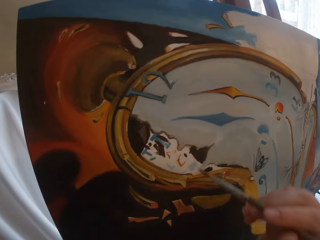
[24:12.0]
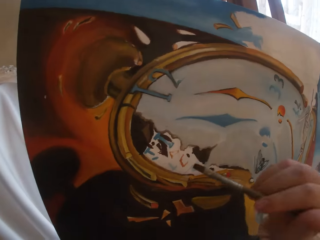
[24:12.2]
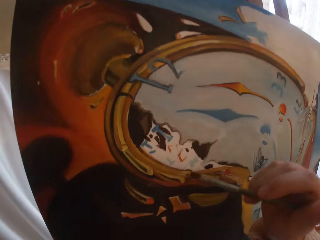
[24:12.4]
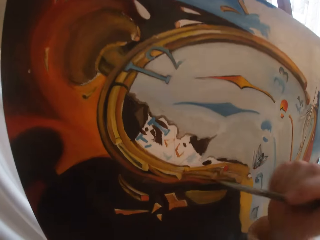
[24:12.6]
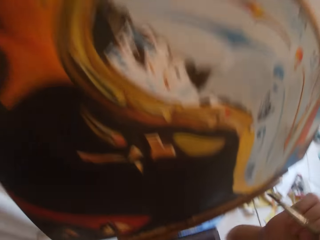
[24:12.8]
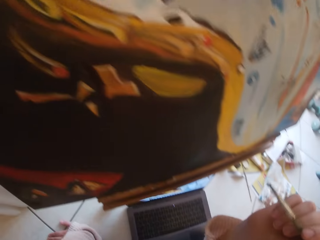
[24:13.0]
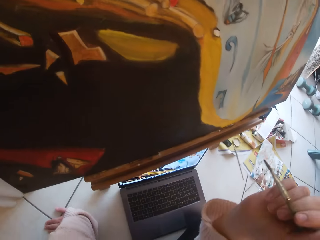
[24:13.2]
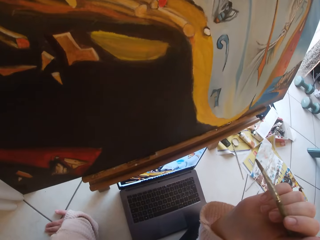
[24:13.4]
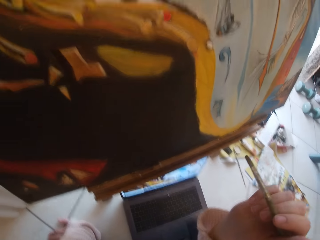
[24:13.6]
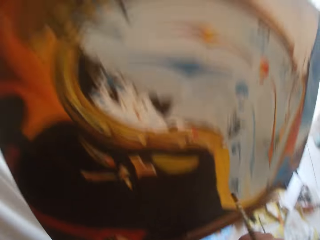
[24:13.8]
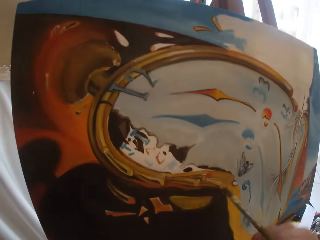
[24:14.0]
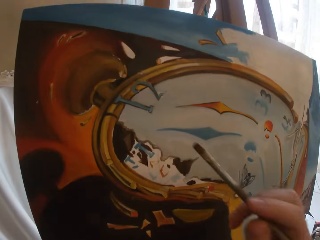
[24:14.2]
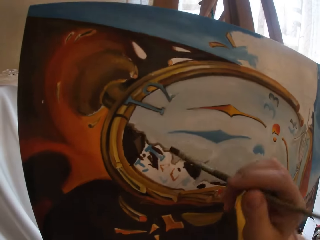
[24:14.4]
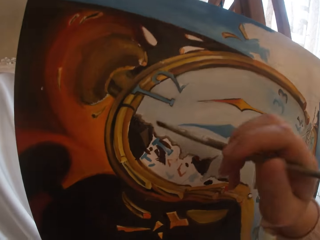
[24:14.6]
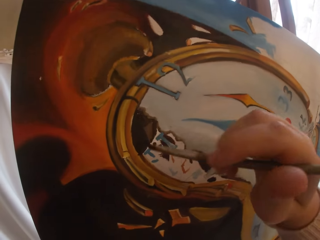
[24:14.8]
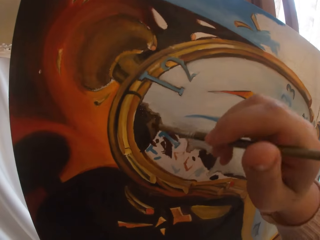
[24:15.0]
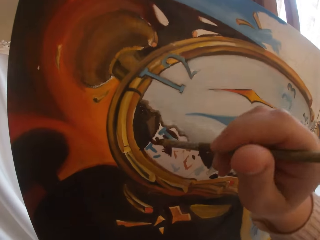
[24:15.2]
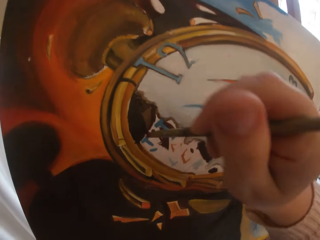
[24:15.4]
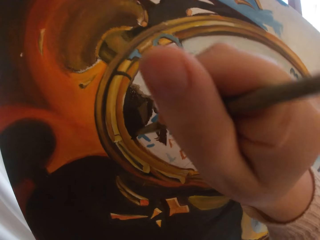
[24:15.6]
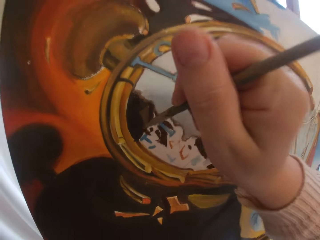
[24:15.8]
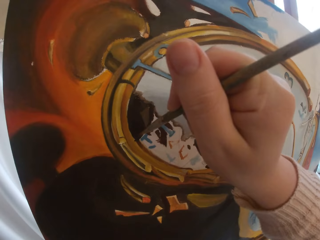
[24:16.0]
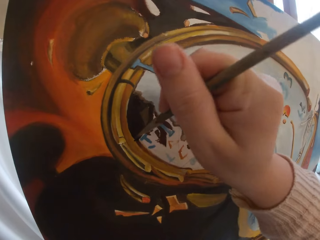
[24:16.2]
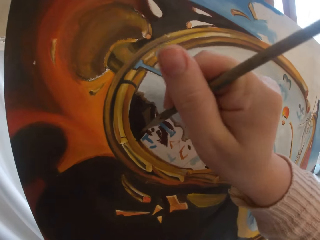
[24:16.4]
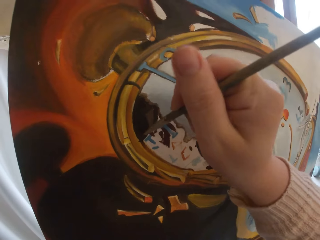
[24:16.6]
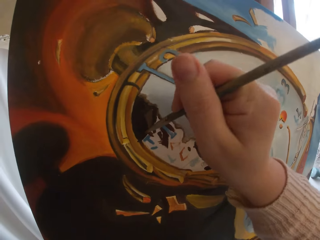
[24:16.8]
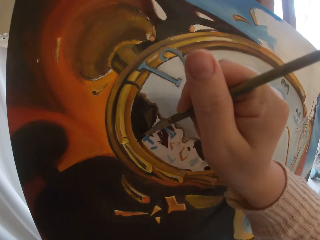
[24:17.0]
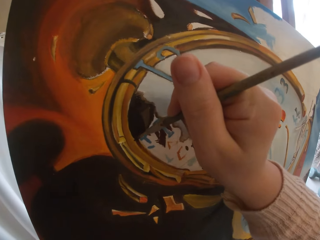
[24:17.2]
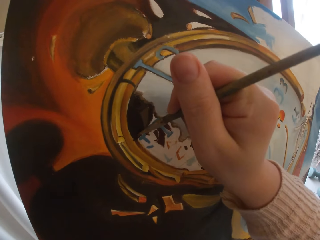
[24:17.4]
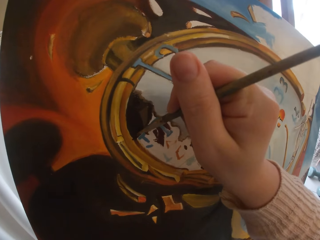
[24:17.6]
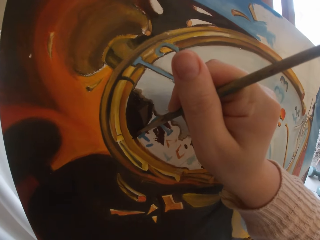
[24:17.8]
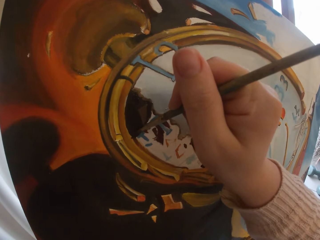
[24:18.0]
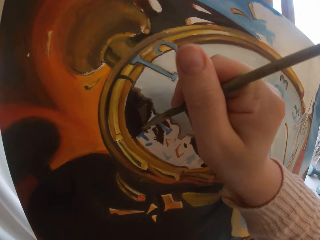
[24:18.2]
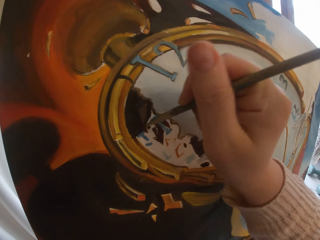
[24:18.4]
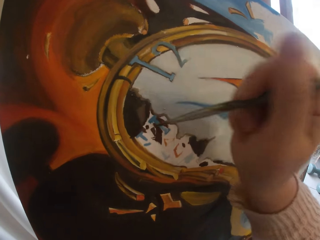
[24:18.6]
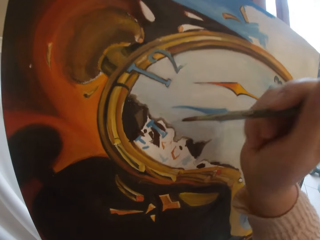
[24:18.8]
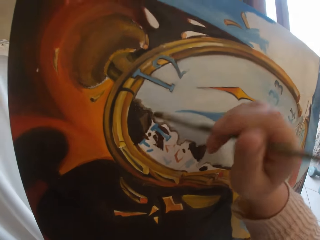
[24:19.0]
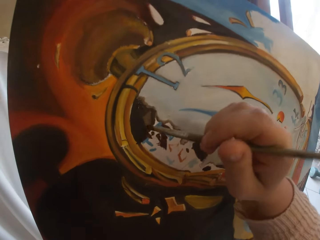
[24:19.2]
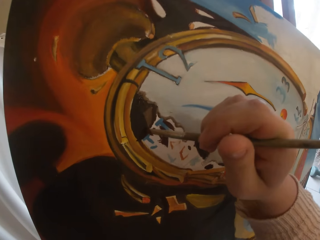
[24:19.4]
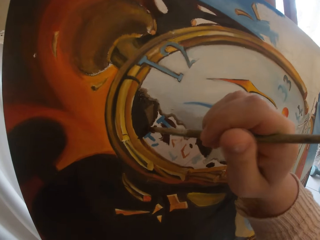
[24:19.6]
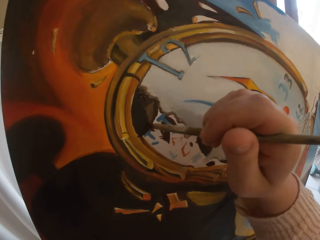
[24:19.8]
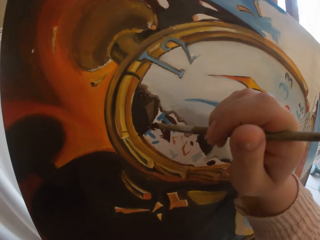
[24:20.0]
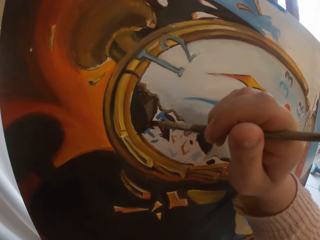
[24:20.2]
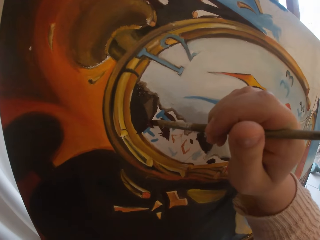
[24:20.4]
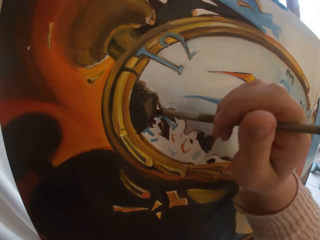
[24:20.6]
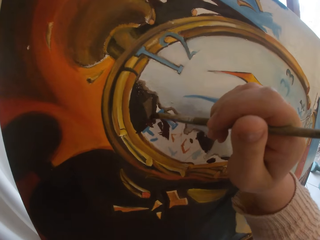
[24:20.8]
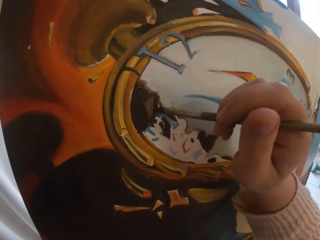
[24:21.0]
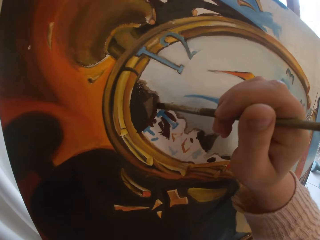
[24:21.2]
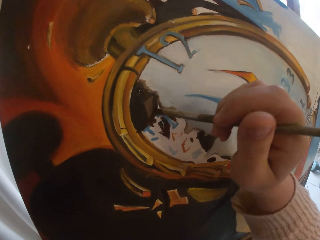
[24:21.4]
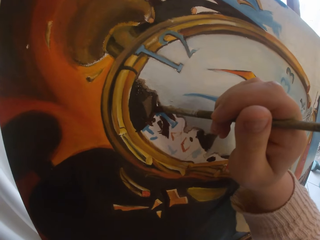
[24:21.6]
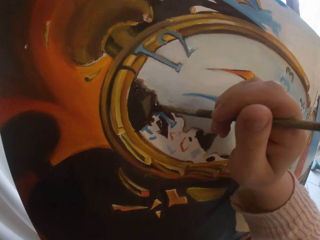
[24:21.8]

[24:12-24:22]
The camera wearer stops painting. They look at the laptop. They paint with the brush.

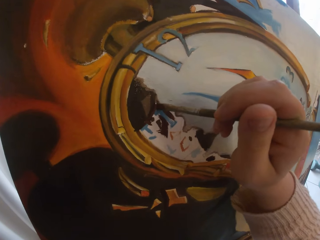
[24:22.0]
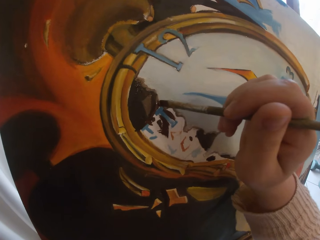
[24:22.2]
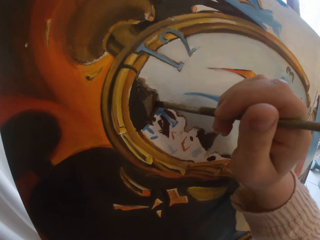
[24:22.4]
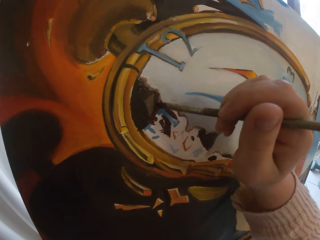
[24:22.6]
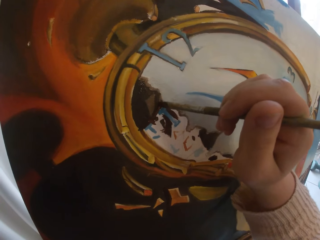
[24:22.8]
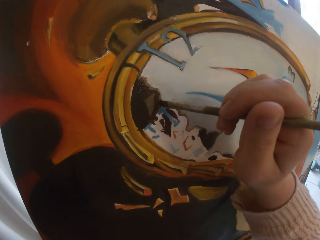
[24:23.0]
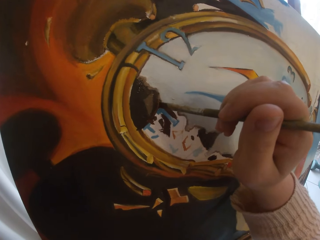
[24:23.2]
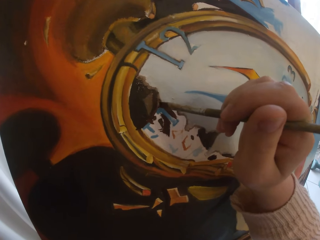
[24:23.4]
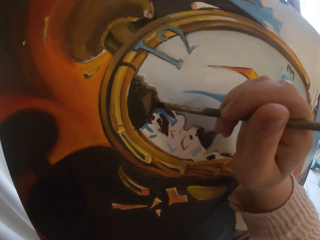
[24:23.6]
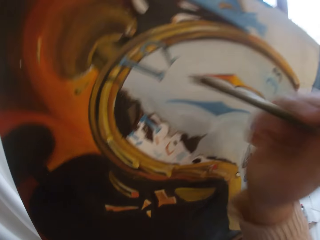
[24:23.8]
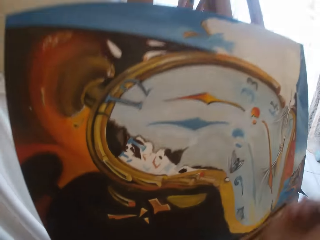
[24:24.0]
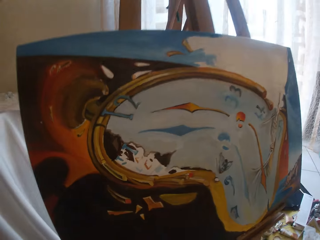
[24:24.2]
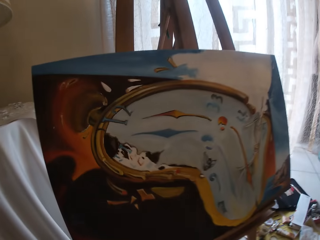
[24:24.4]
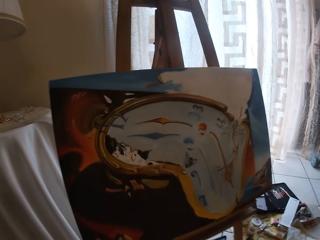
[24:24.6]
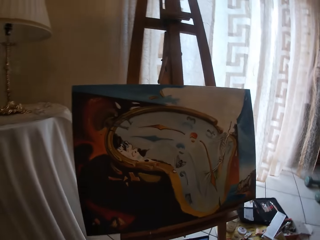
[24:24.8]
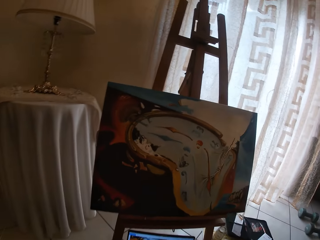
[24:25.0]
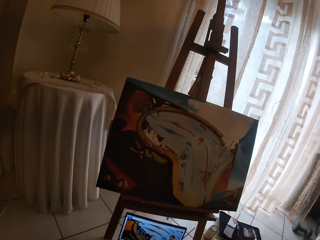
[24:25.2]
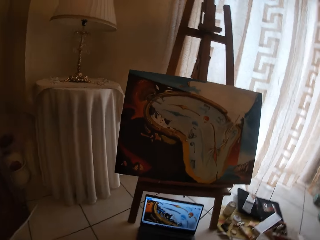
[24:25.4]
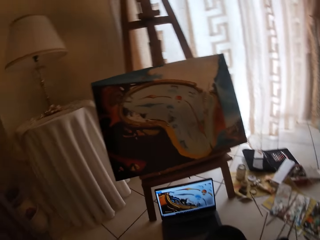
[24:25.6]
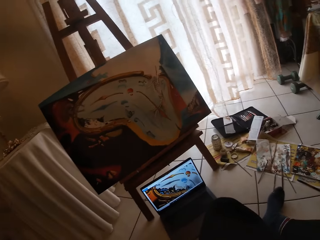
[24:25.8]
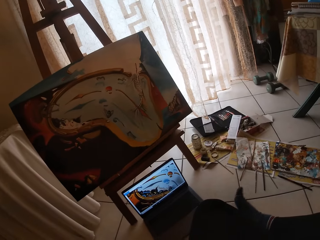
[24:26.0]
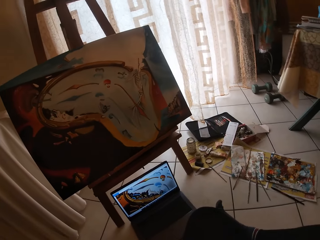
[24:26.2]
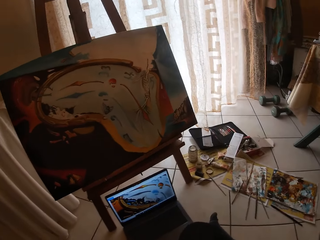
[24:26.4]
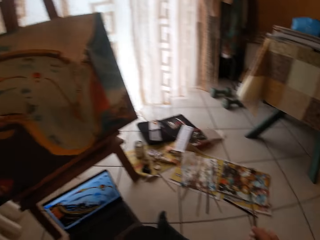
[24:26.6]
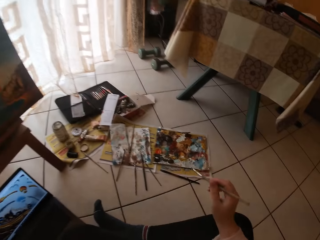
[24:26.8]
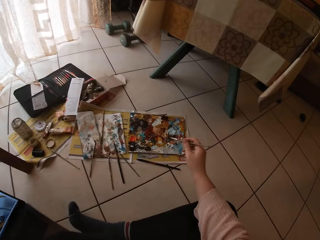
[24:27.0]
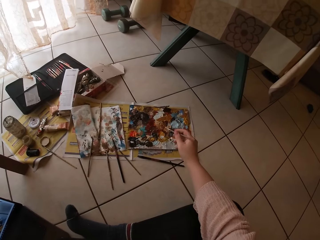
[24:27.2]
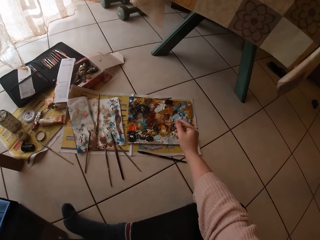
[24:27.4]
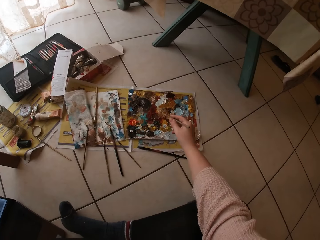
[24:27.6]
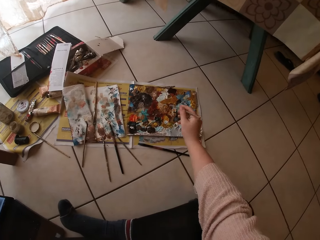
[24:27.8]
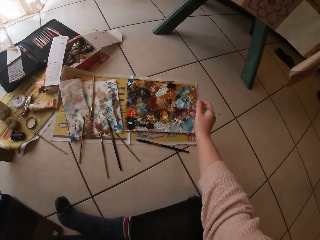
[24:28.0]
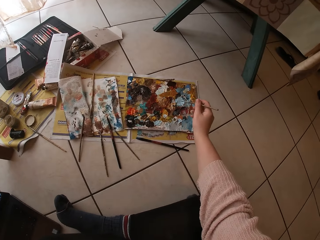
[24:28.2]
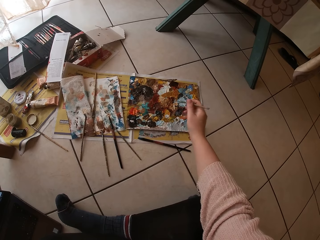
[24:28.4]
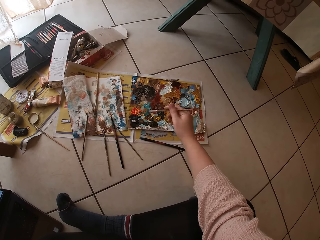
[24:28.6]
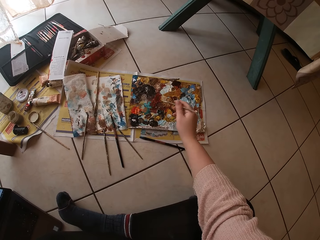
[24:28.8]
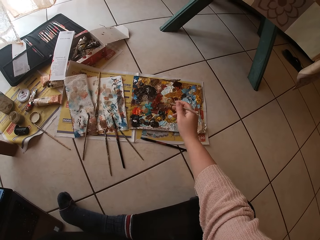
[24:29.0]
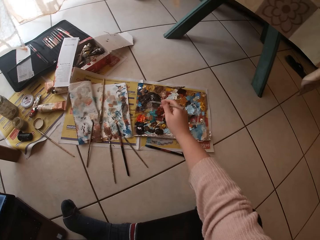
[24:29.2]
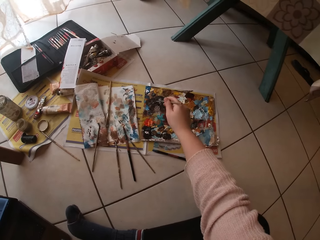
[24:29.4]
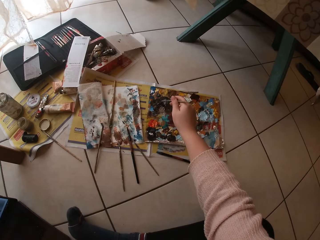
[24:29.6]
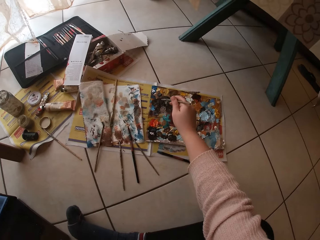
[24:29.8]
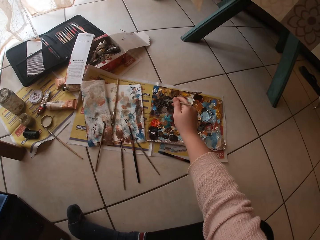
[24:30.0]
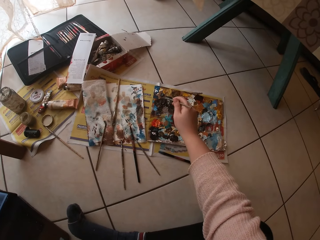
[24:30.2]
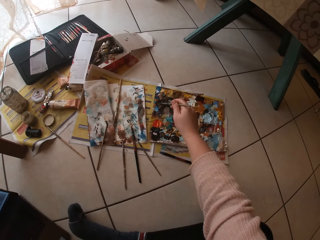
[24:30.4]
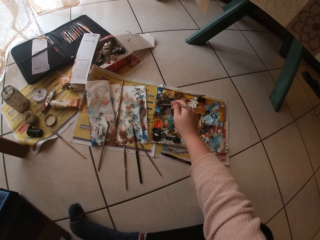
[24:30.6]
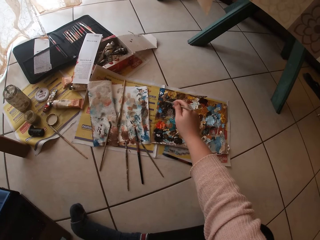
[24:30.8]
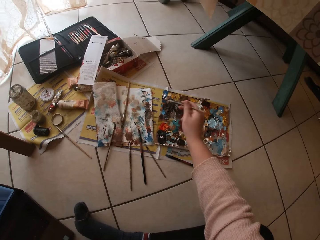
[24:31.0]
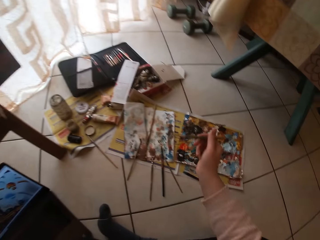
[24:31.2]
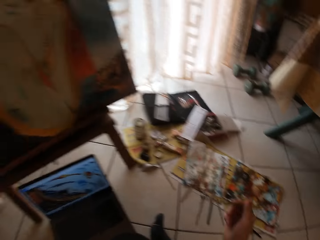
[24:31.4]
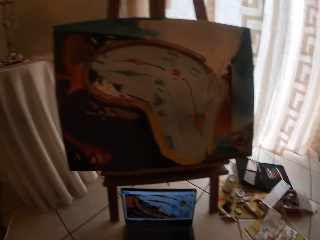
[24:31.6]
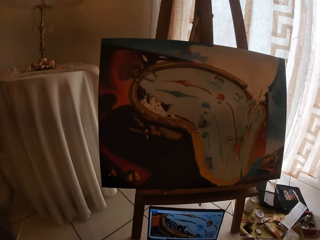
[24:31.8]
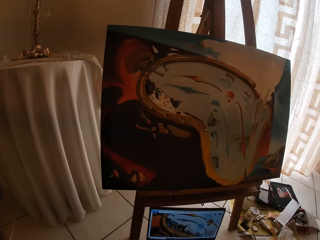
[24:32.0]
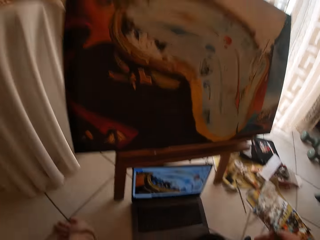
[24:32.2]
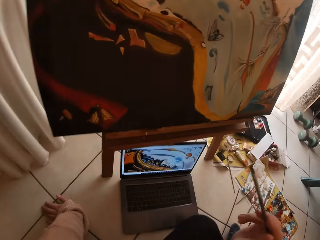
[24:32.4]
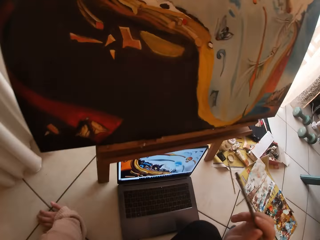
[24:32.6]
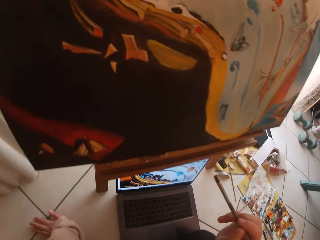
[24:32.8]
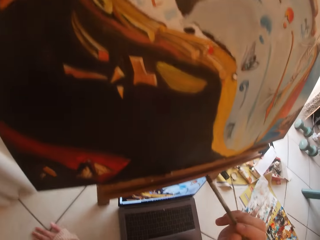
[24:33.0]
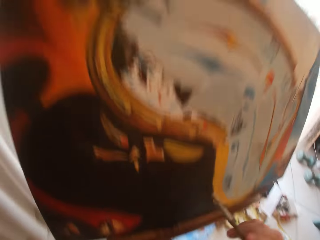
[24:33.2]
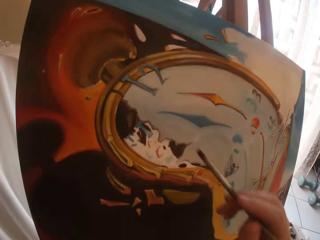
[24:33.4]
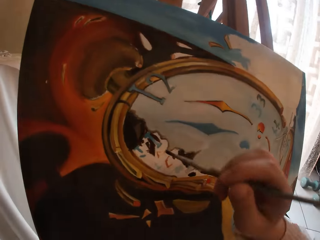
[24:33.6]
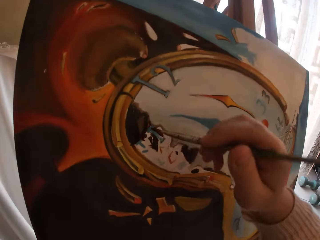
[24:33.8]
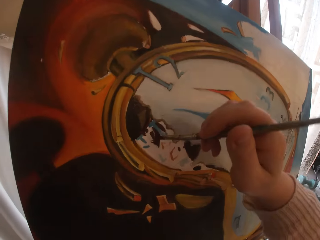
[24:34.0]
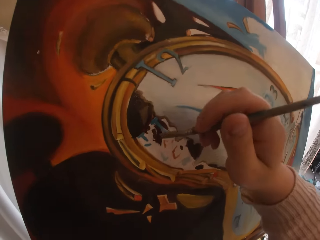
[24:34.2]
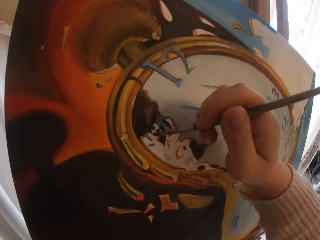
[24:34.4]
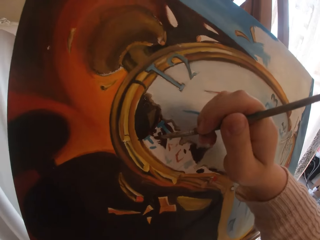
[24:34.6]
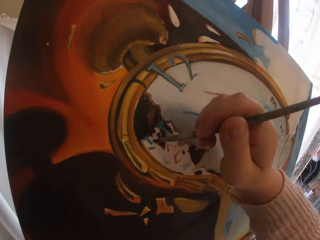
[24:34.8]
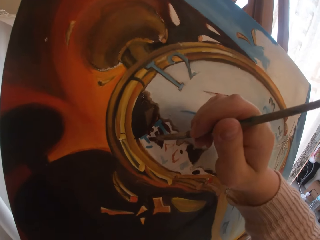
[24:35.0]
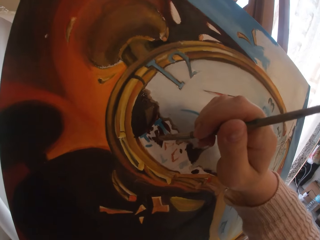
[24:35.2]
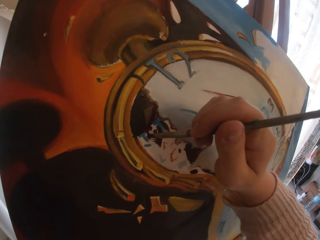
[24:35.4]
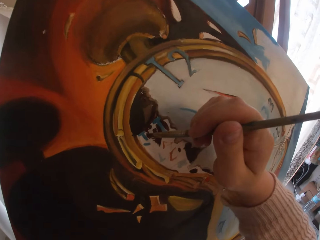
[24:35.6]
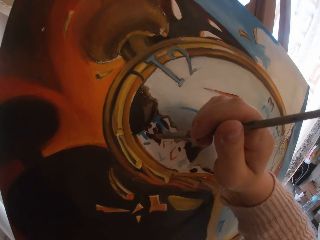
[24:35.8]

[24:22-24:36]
The camera wearer stops painting. They look at the laptop. They dip the brush in the paint. They swirl the brush on the colour palette. They look at the laptop. They paint with the brush.
